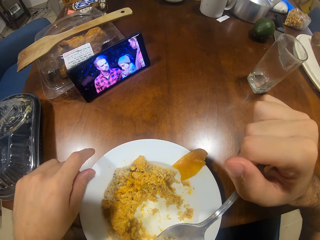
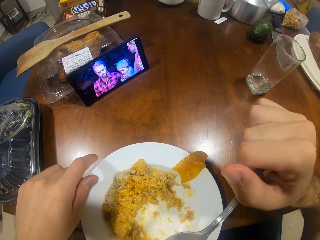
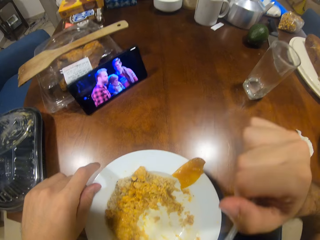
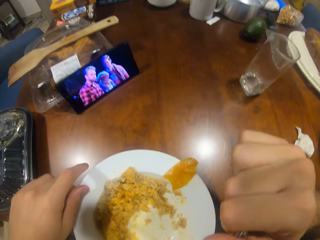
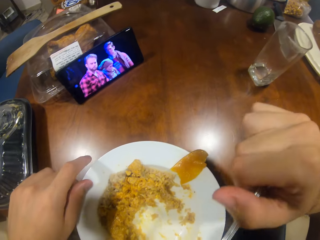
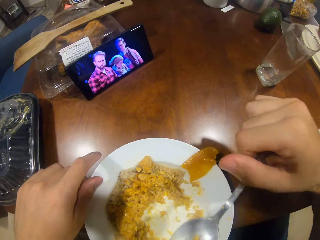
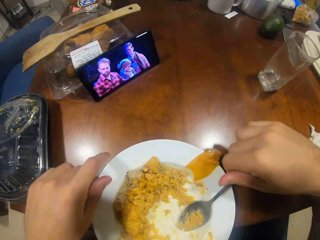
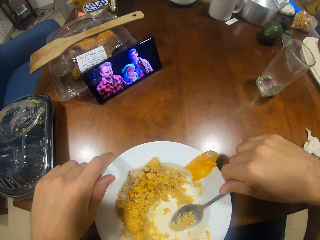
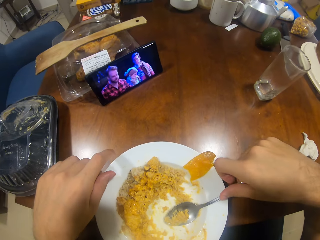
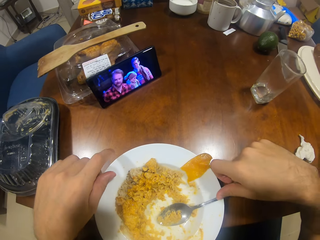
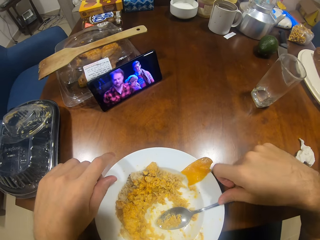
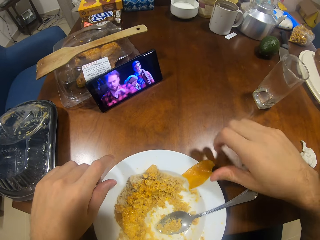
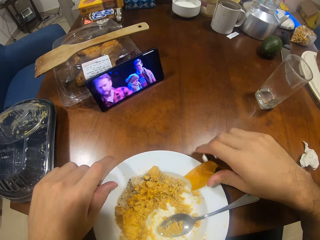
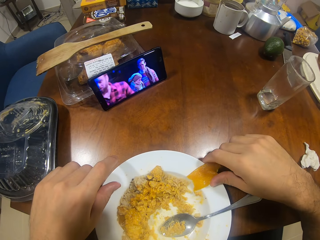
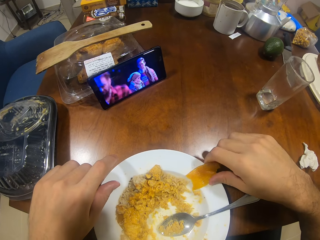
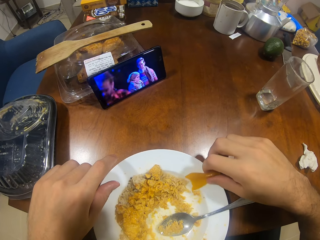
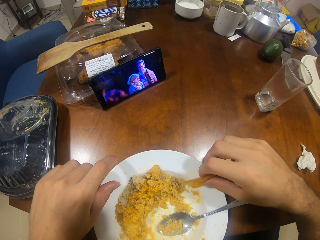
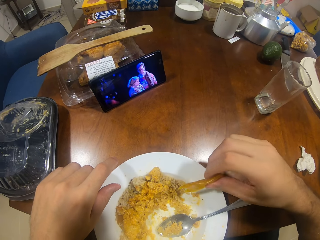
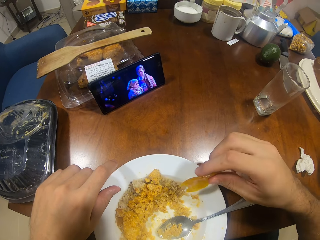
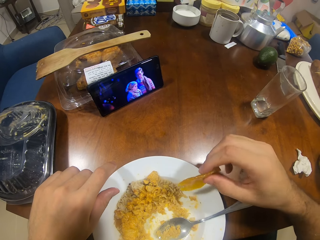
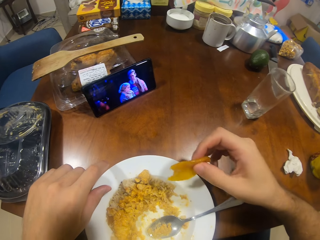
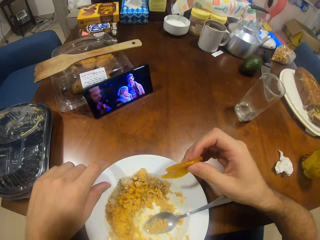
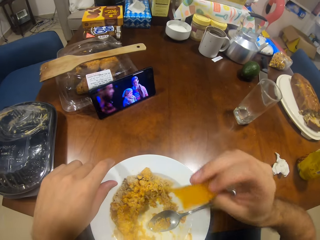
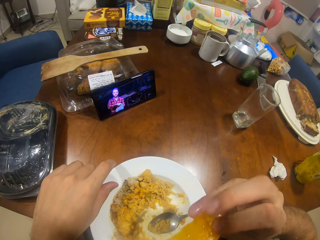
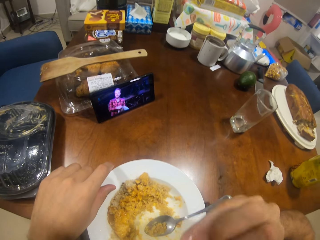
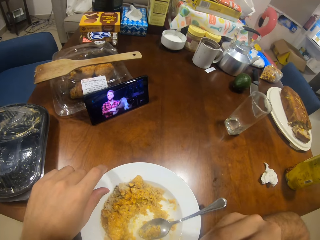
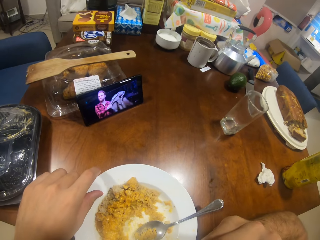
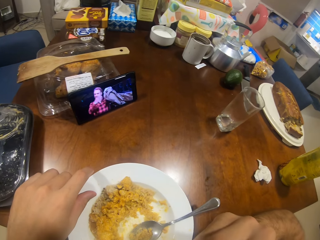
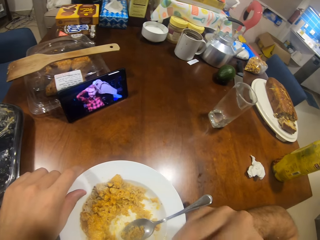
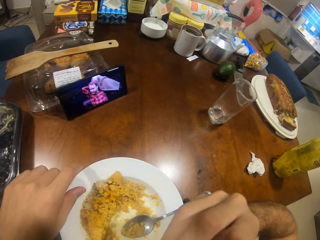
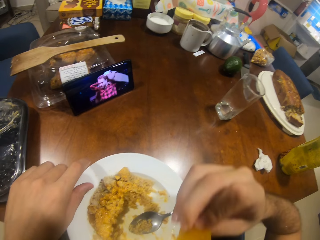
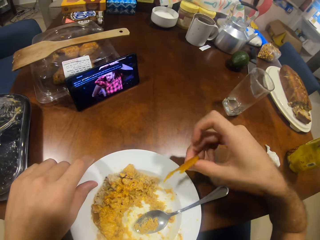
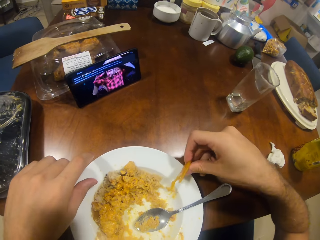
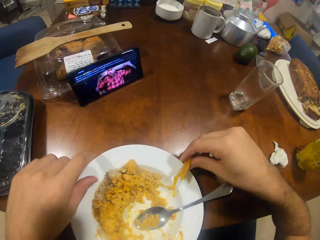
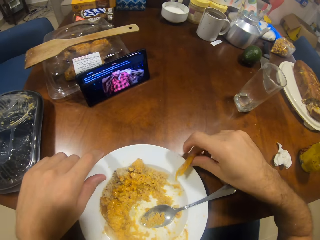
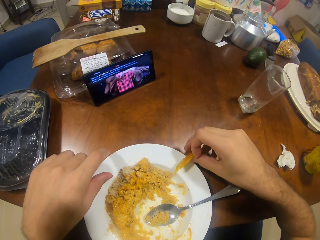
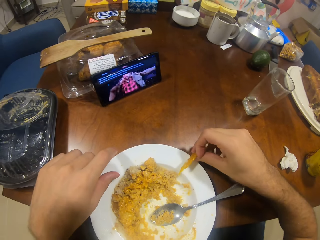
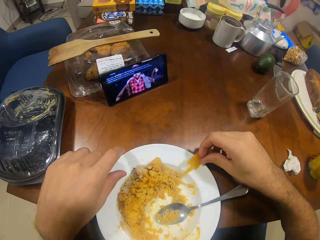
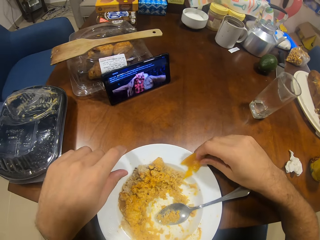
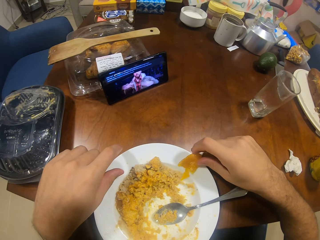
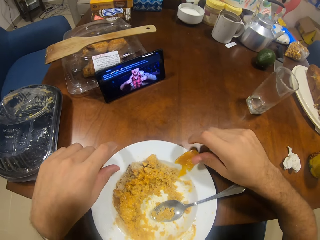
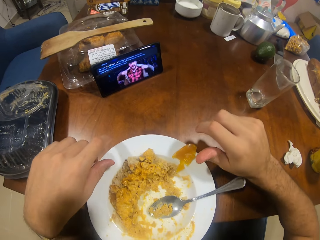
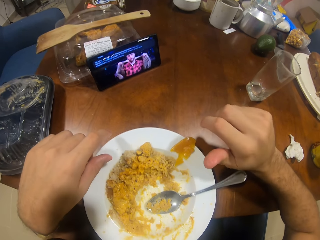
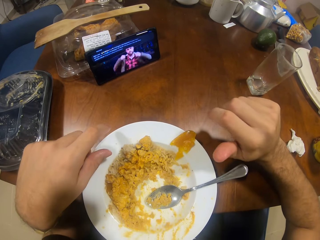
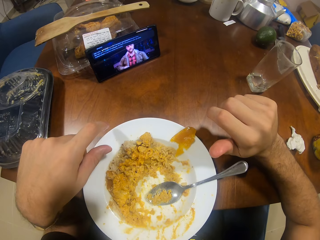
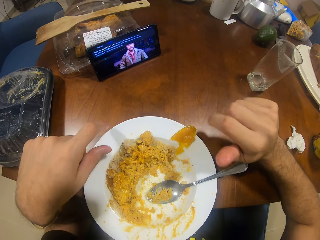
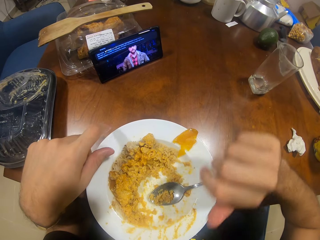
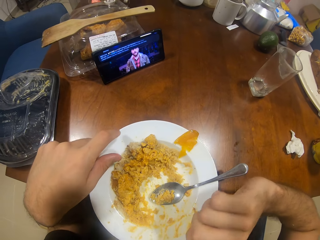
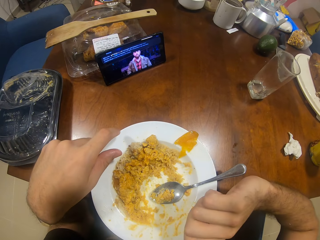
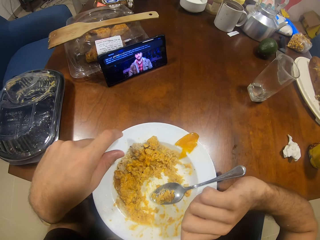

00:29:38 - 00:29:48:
The camera wearer eats the food. They take something. They eat something. They put something on the plate.

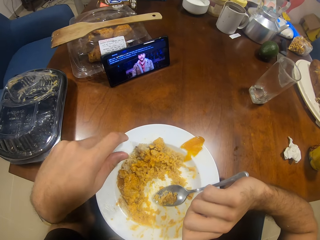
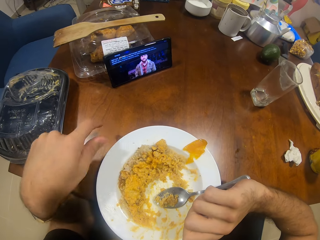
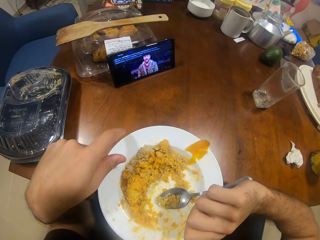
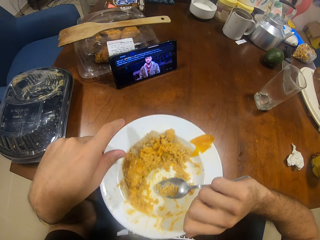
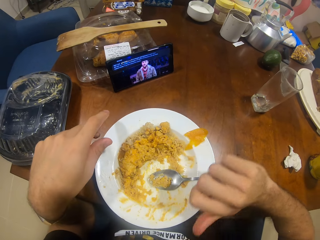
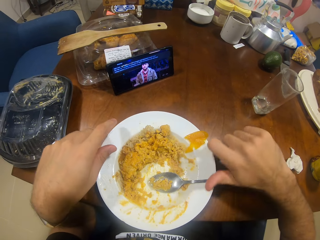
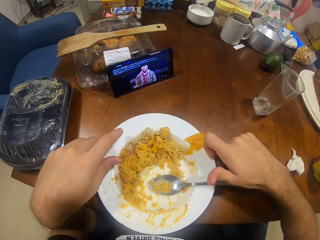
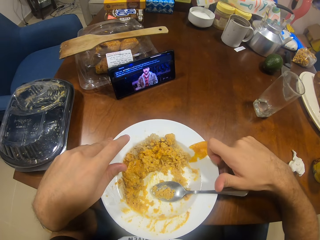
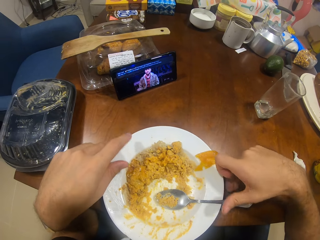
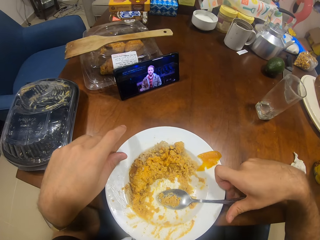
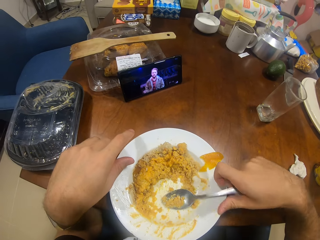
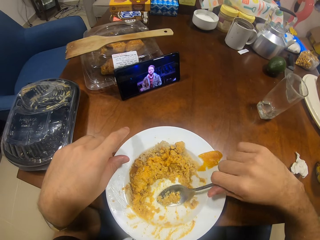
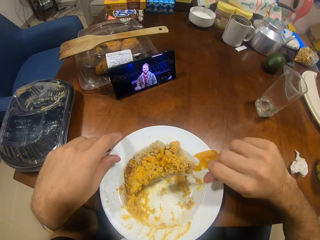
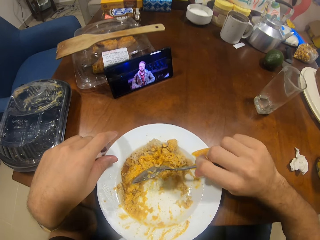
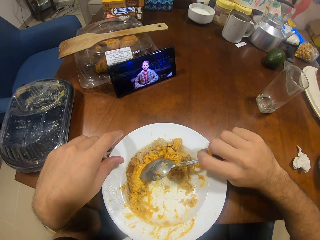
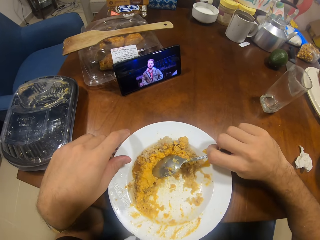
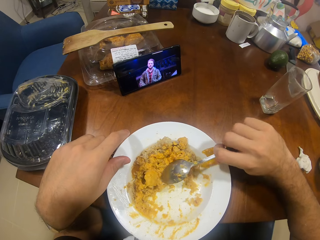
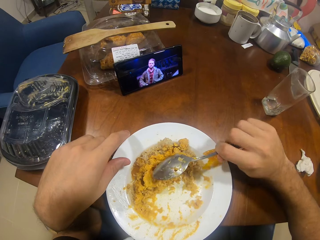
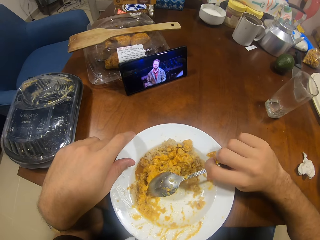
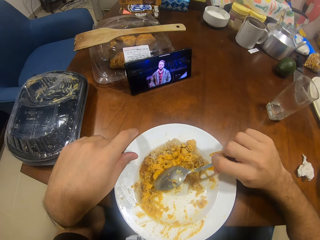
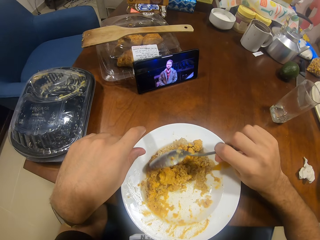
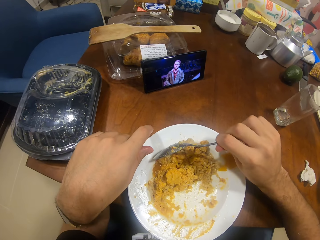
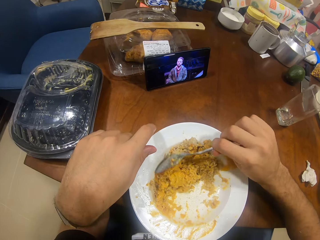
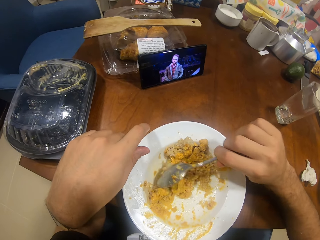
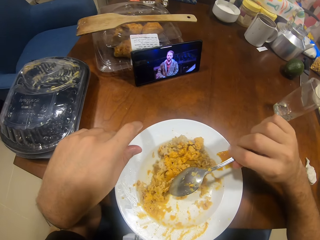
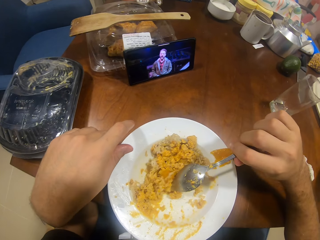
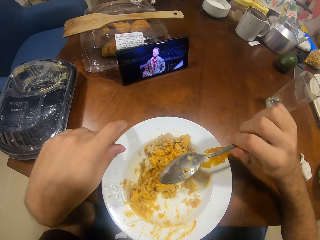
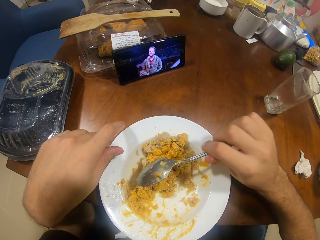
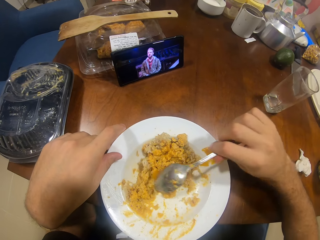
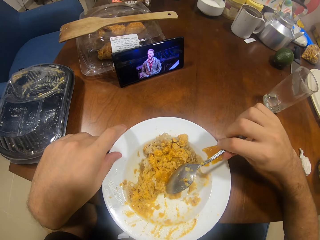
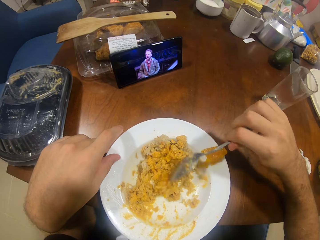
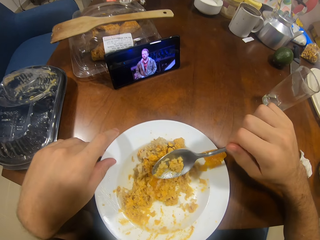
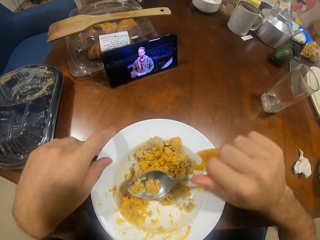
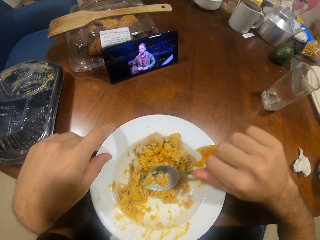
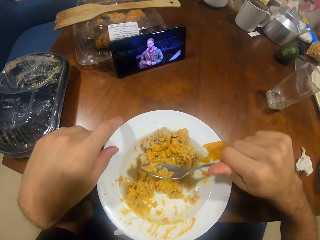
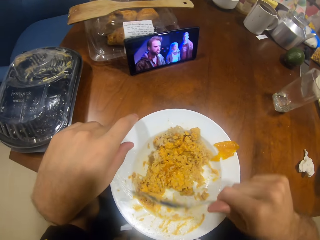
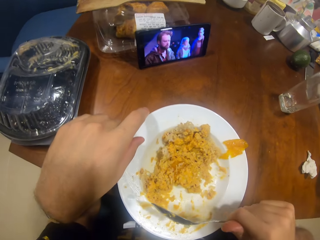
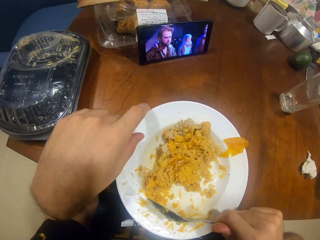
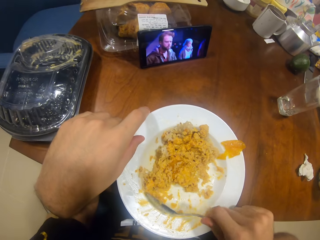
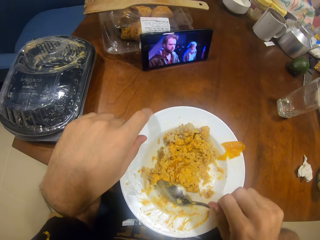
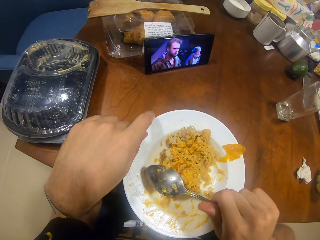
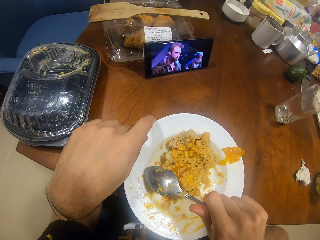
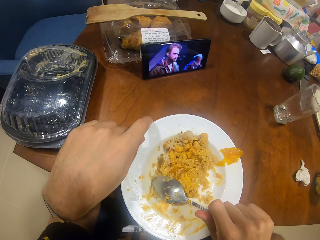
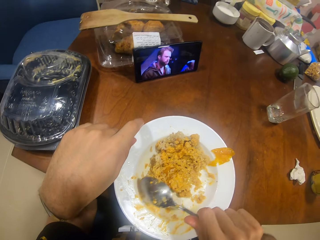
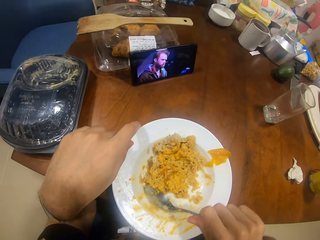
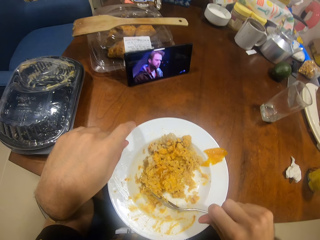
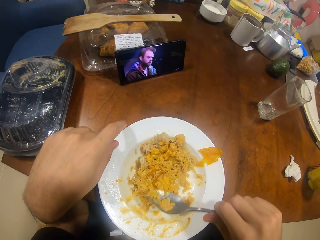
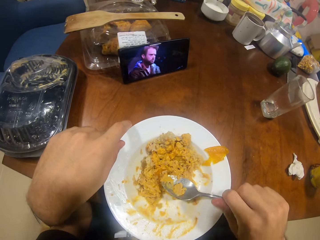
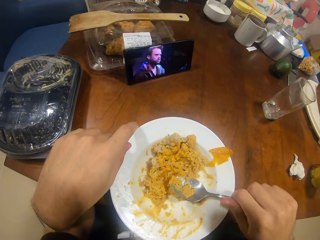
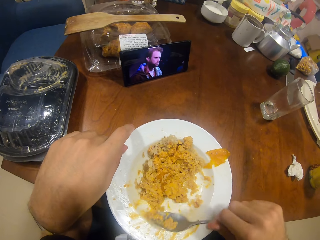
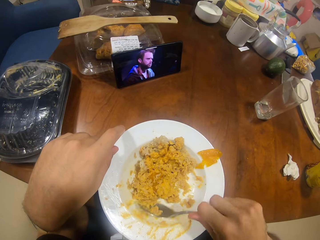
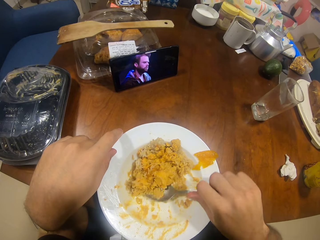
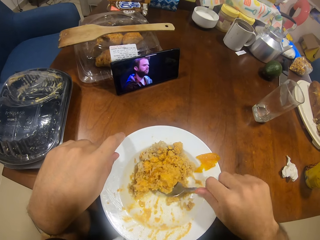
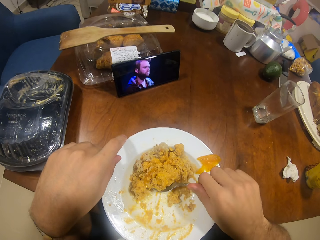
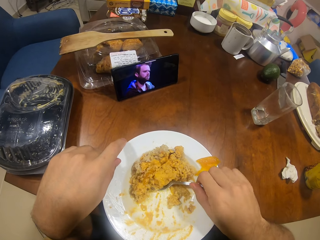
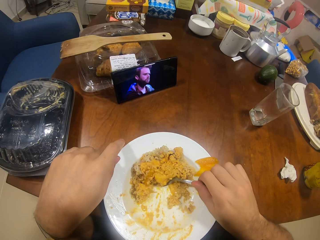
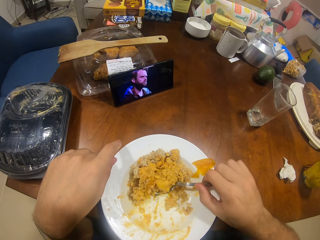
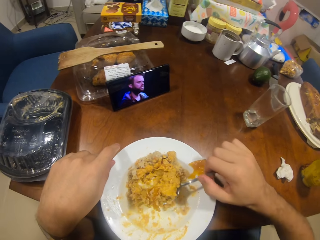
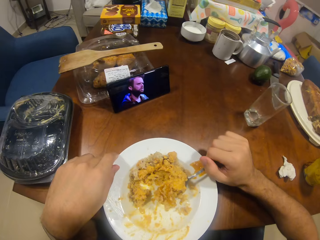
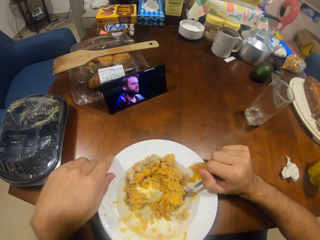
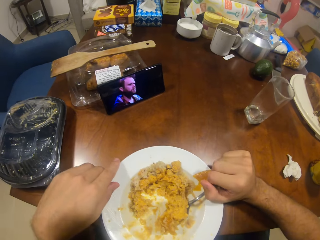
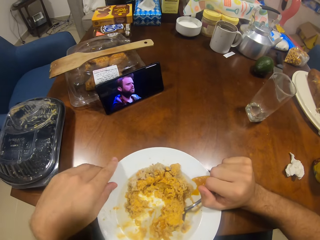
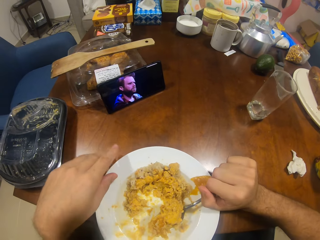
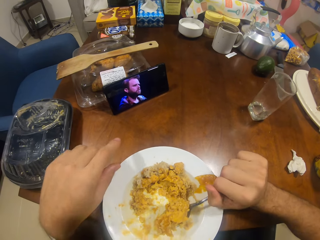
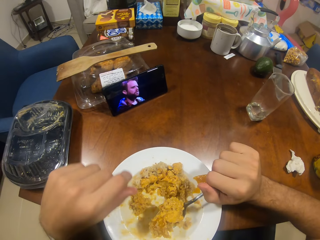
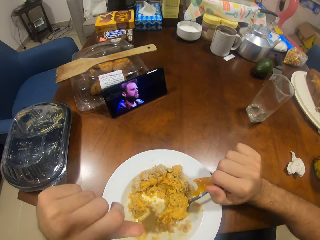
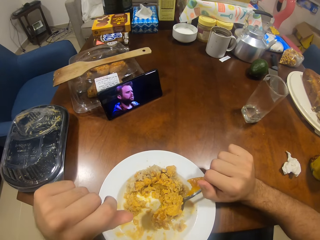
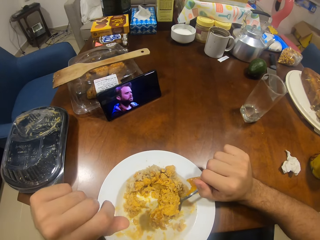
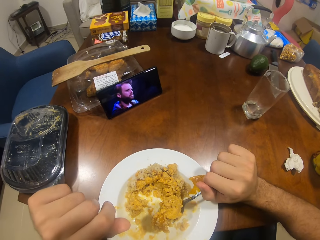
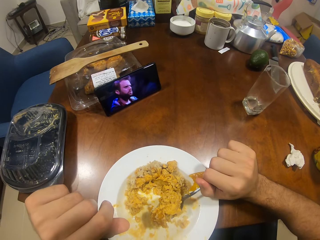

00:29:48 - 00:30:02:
The camera wearer mixes the food. They scoop the food.
